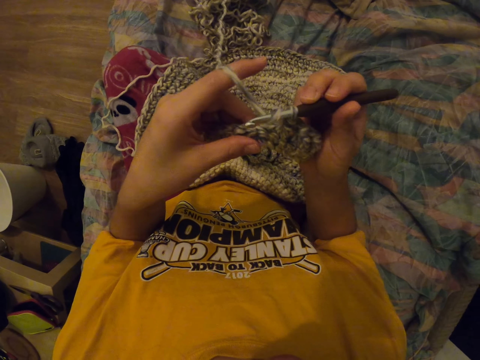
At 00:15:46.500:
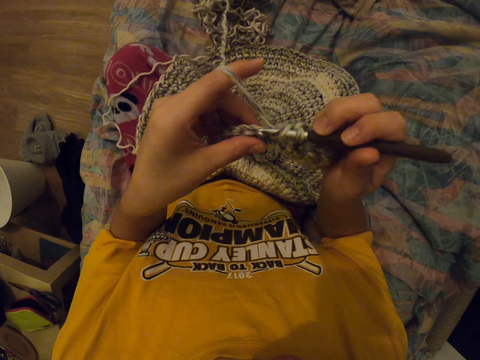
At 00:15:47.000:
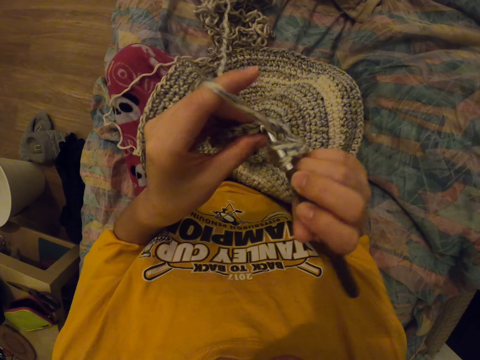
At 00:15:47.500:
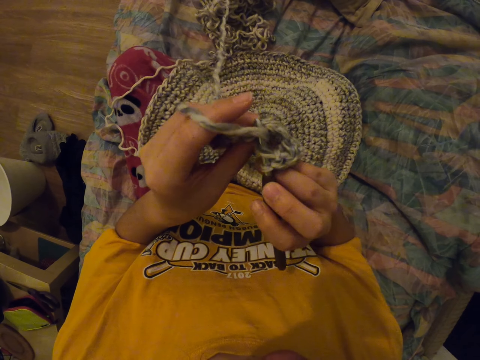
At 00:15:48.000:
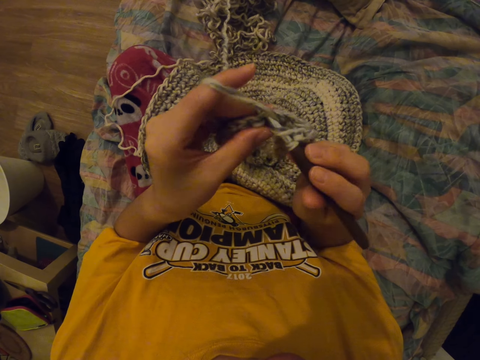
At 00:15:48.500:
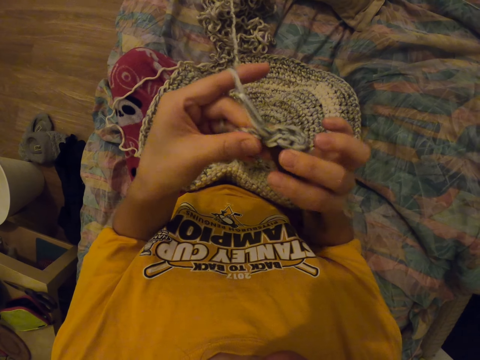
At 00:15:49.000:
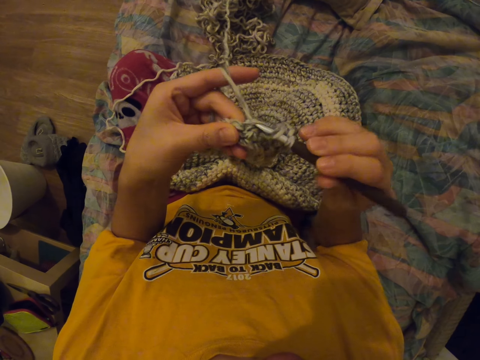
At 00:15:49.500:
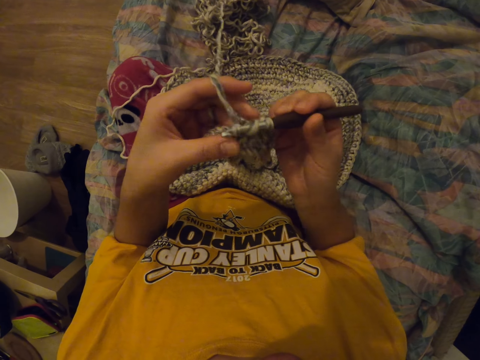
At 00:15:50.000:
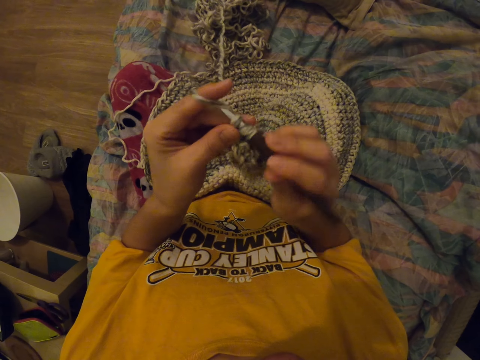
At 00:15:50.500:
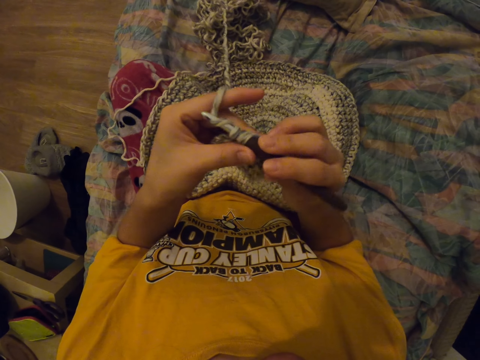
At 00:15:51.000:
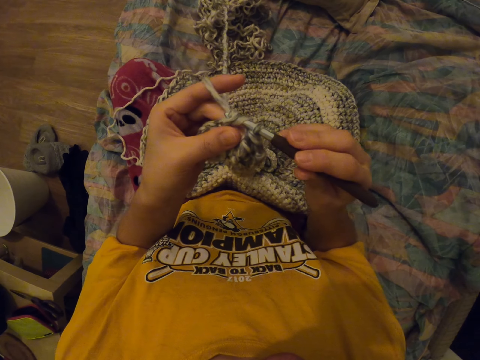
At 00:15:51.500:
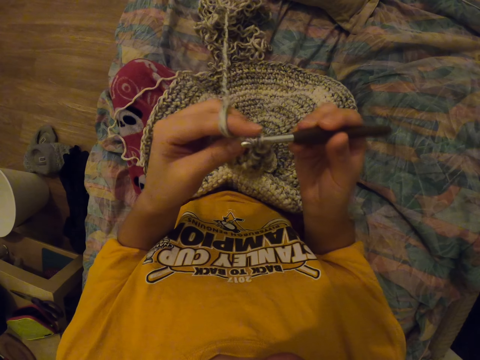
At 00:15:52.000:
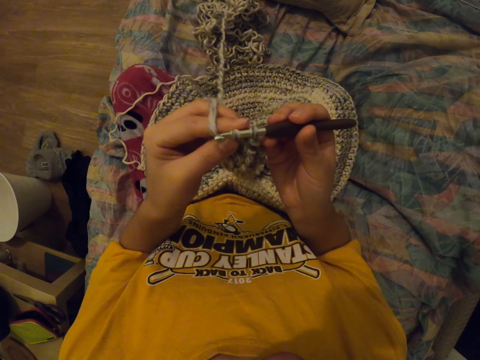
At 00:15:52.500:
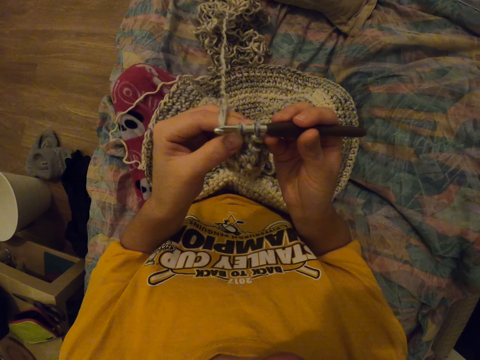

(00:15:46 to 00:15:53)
The camera wearer knits the yarn with a crochet hook.

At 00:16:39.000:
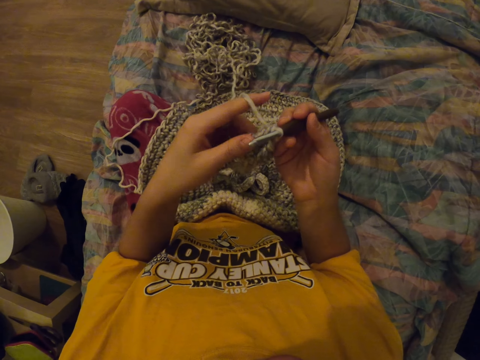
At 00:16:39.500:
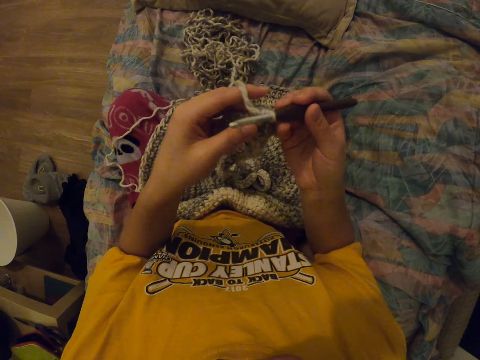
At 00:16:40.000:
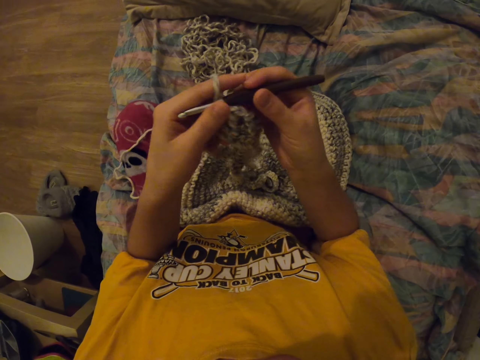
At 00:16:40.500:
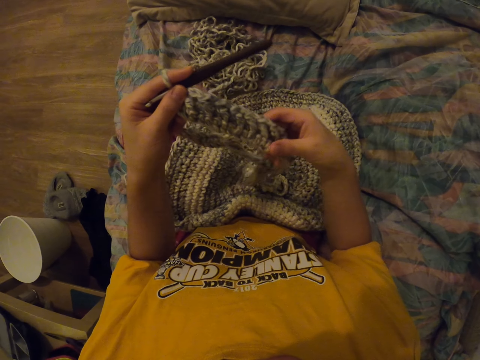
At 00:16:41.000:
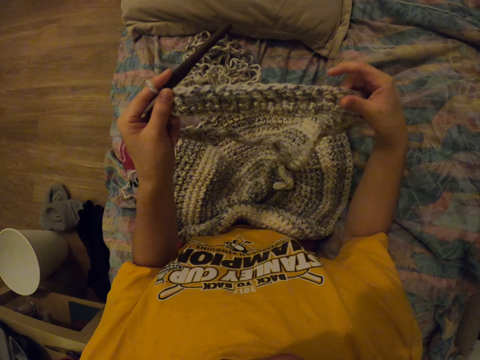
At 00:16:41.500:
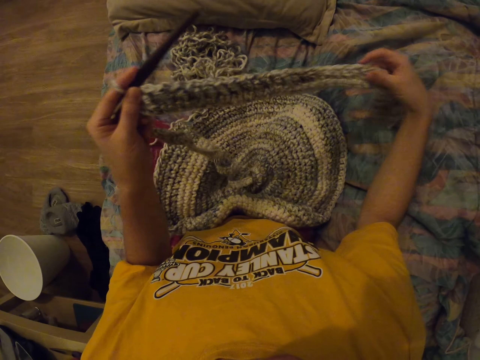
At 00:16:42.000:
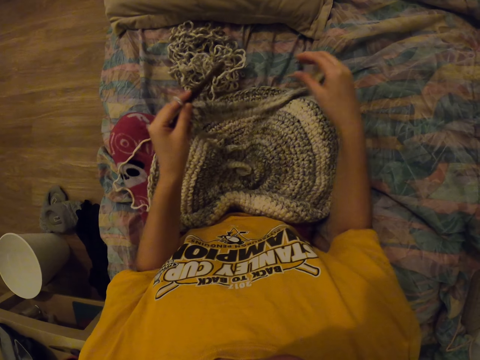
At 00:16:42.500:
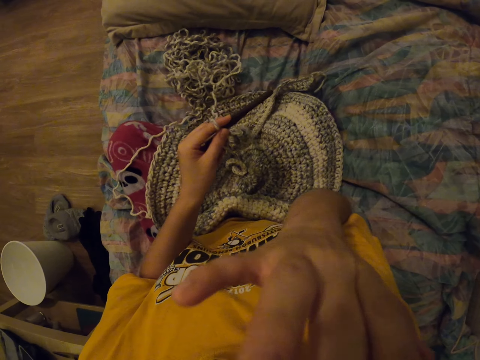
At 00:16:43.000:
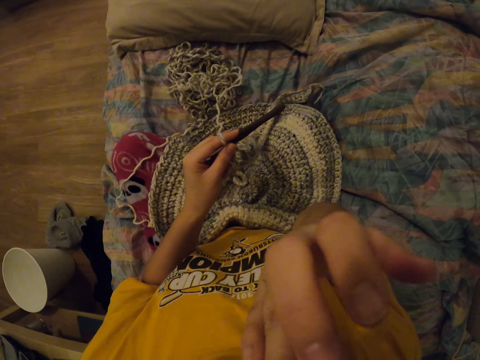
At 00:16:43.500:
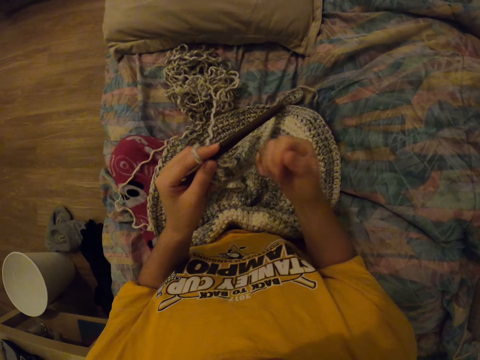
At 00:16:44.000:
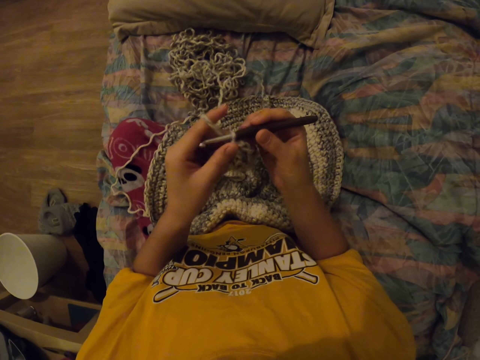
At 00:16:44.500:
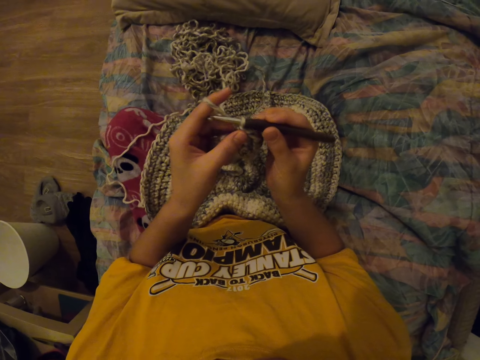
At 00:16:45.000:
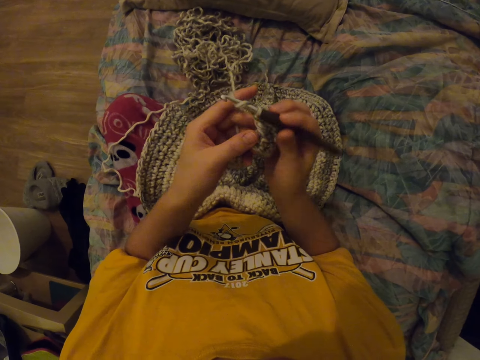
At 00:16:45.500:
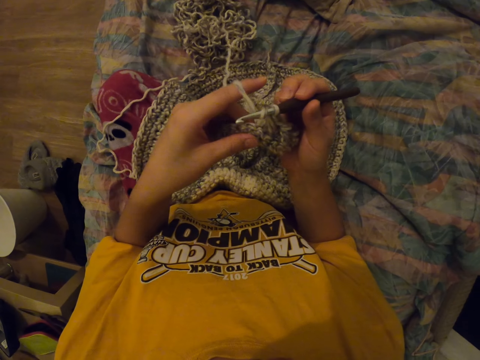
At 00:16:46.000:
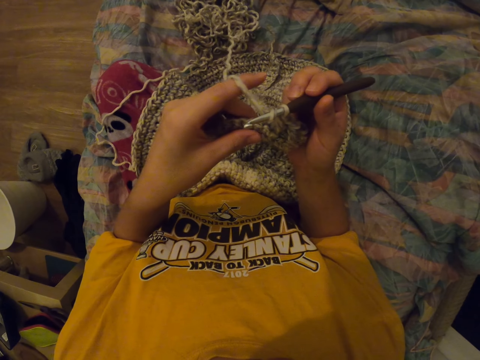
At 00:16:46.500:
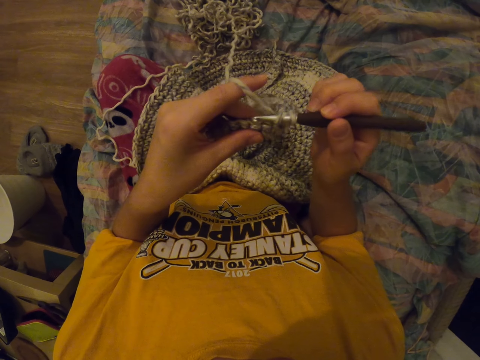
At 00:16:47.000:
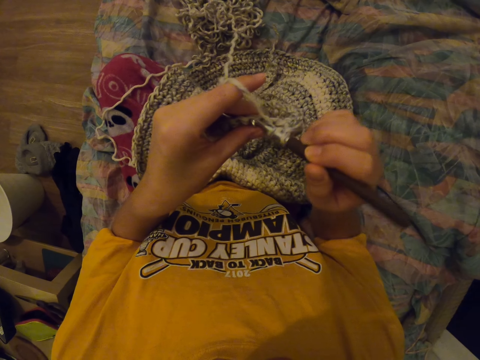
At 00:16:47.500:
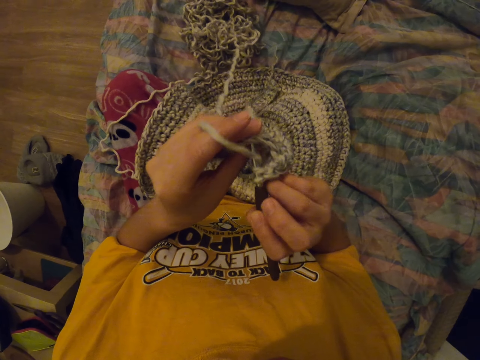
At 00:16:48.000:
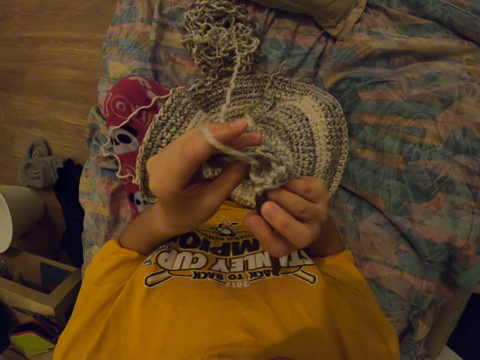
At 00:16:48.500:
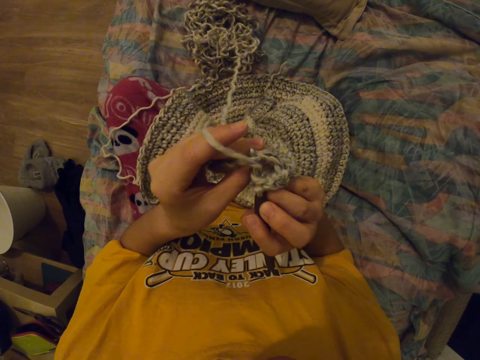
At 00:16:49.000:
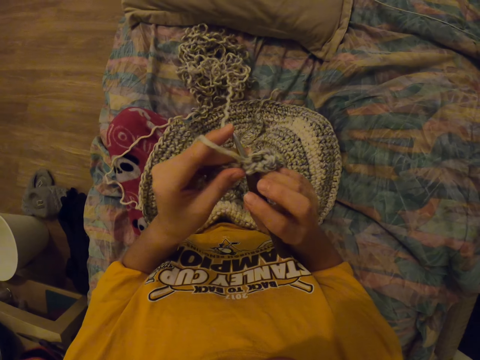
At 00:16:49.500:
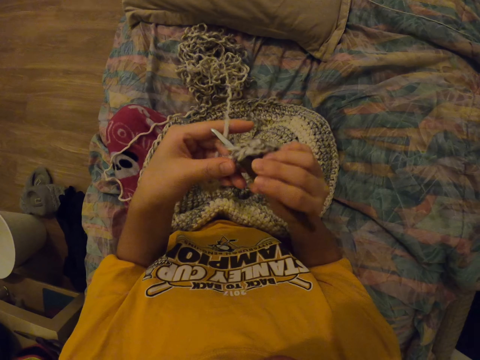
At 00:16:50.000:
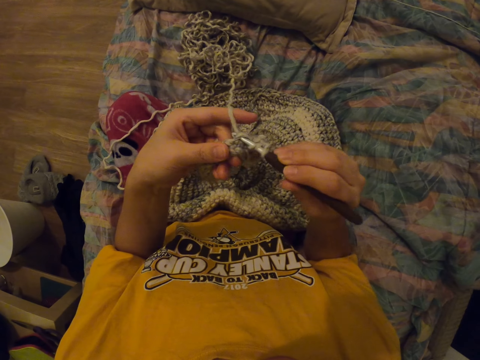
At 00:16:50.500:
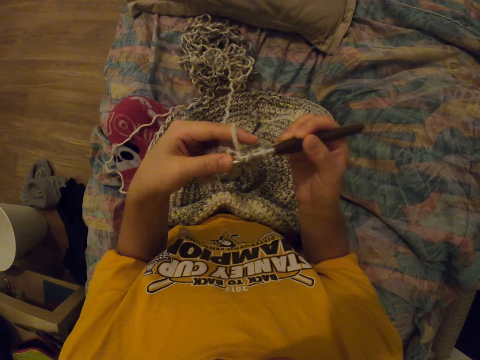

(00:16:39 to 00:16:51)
The camera wearer straightens the fabric. She pulls the bag with her right hand. She lifts her hand, puts down her hand and holds the punch needle. She sews with the punch needle. She knits the yarn with a crochet hook.

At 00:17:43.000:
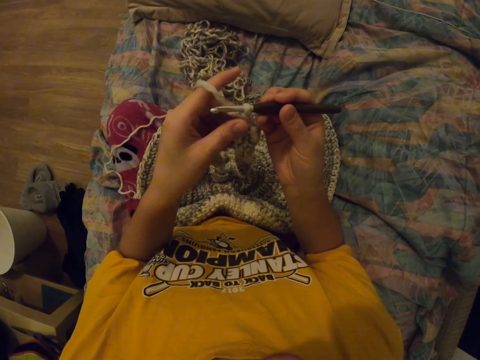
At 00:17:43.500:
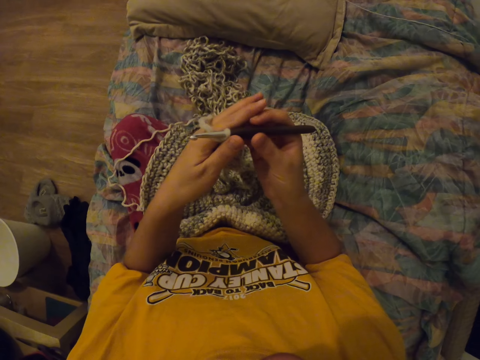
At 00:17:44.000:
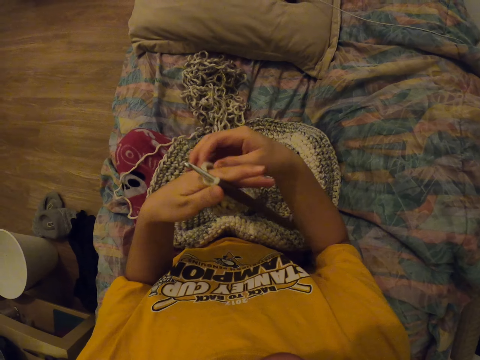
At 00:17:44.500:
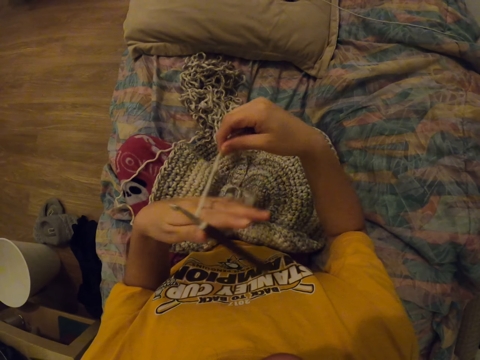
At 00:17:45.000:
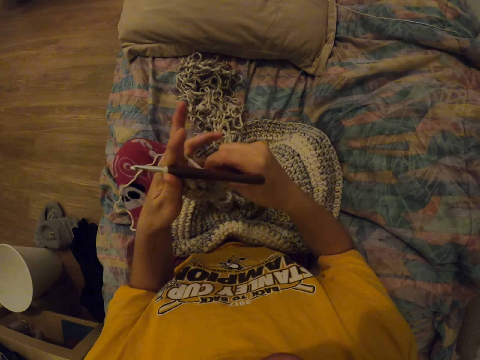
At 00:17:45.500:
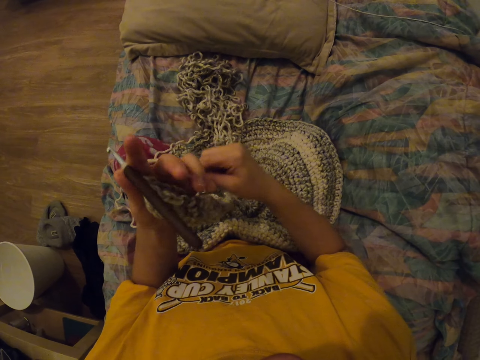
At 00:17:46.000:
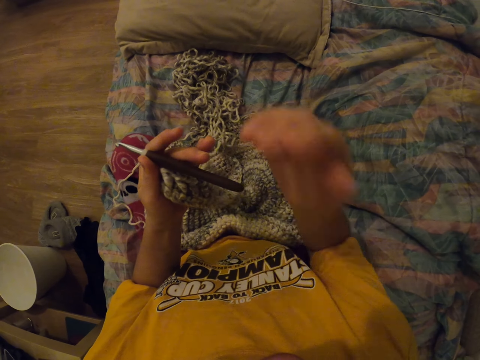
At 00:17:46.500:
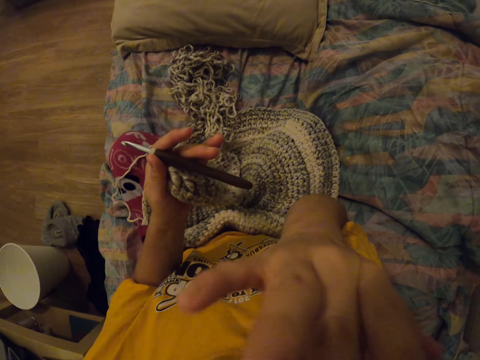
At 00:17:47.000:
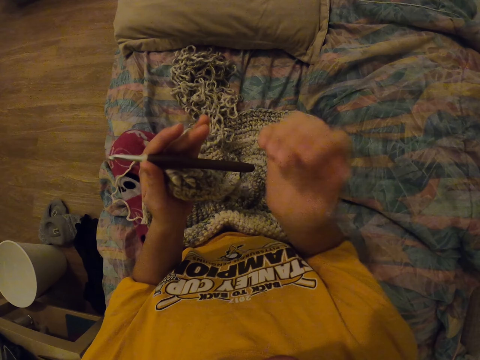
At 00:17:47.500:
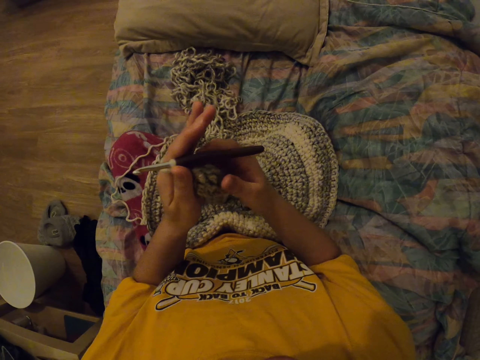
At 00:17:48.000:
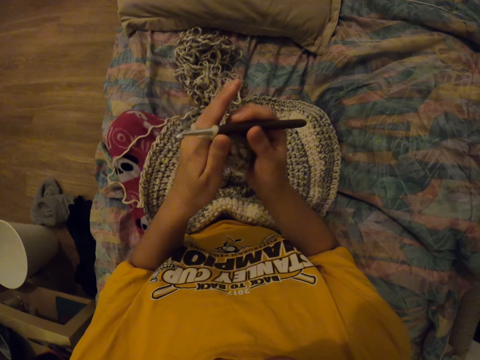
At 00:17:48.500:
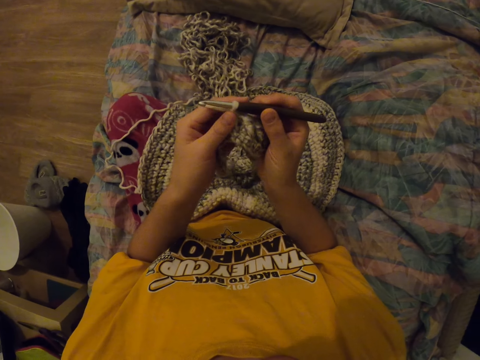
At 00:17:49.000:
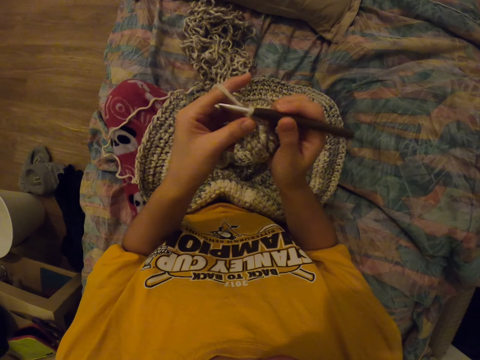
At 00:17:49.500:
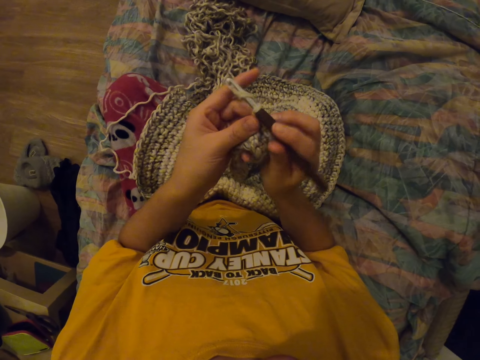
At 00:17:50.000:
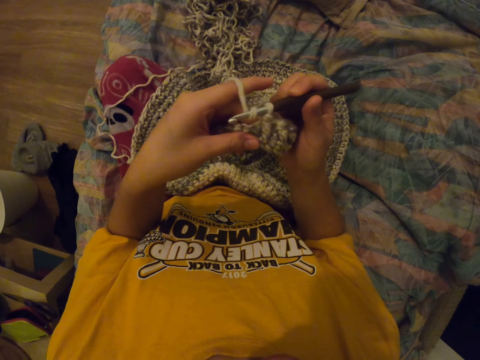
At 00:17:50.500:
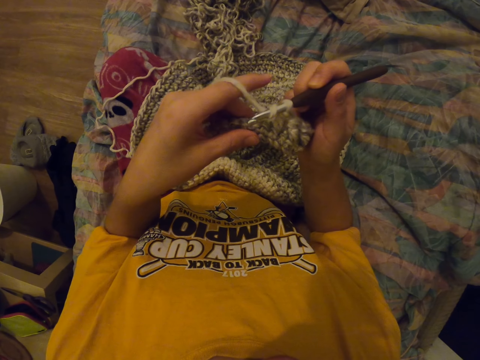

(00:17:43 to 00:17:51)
The camera wearer puts the thread into her fingers. She winds the yarn around her fingers. She lifts her hand, puts down her hand and holds the punch needle. She sews with the punch needle. She knits the yarn with a crochet hook.
